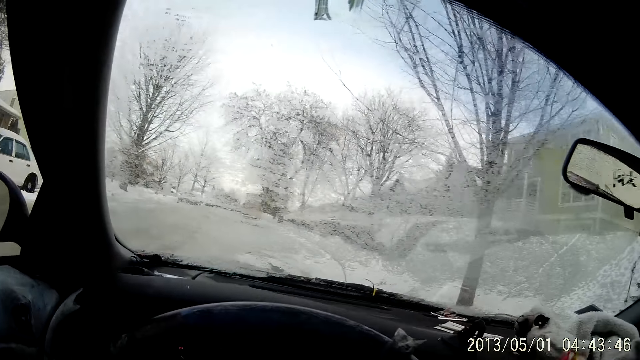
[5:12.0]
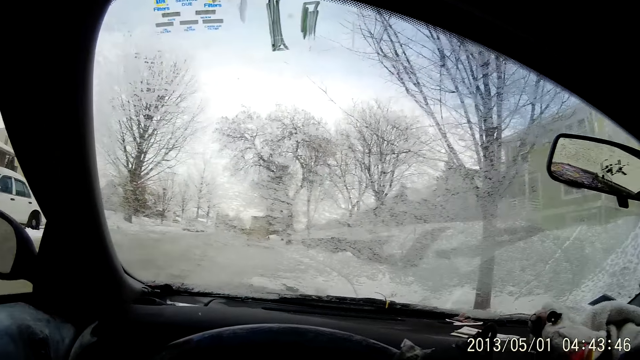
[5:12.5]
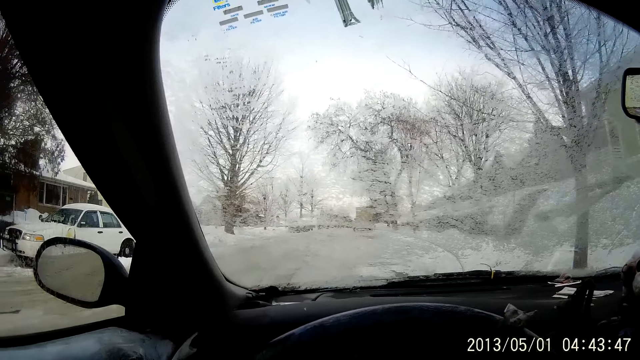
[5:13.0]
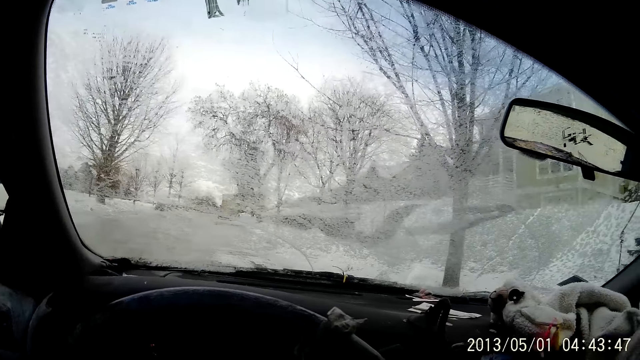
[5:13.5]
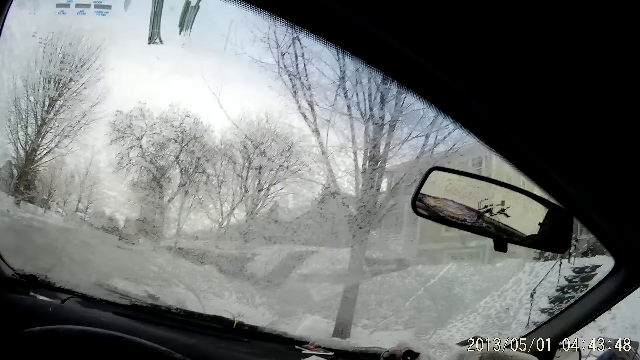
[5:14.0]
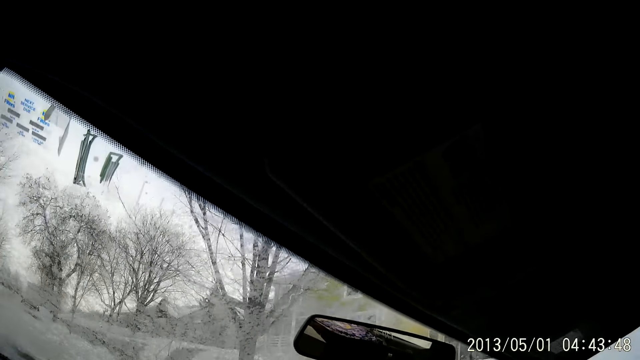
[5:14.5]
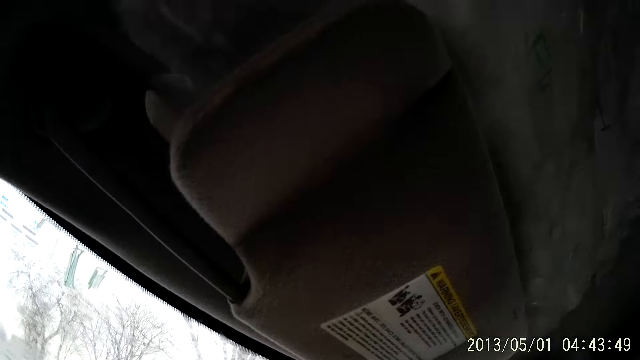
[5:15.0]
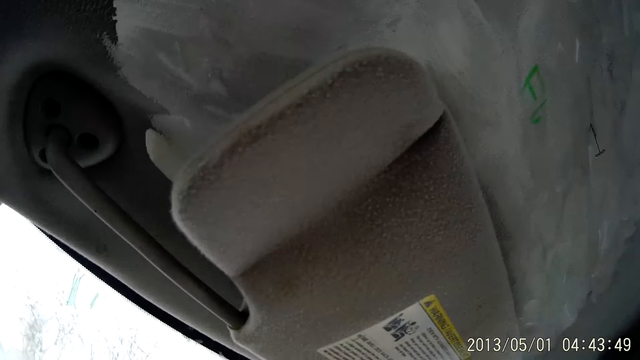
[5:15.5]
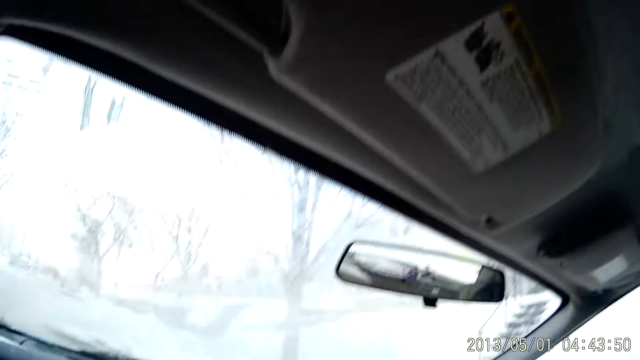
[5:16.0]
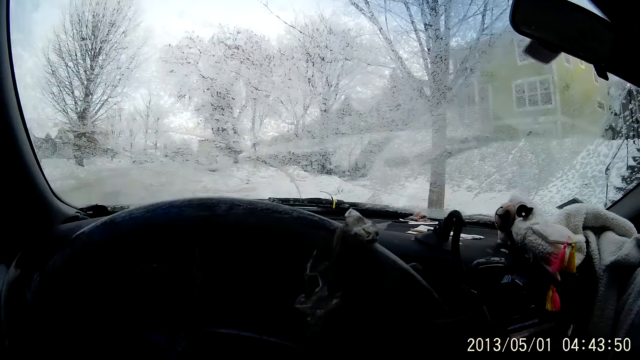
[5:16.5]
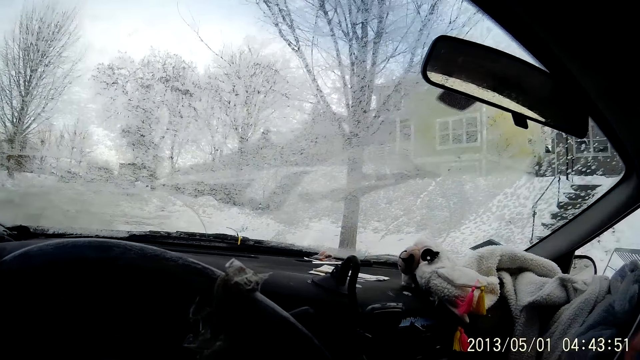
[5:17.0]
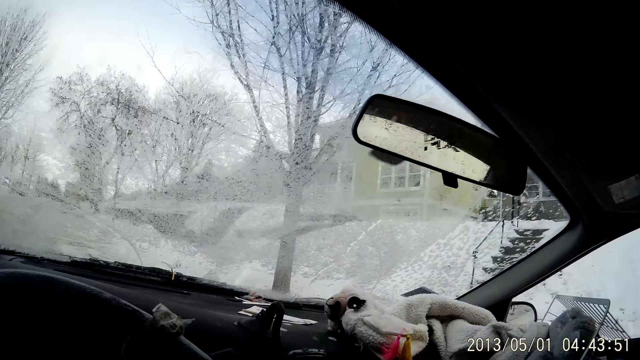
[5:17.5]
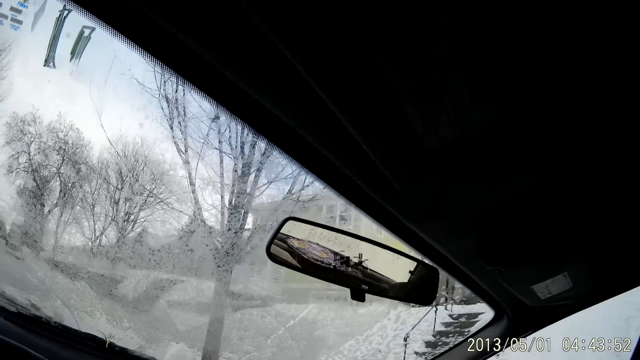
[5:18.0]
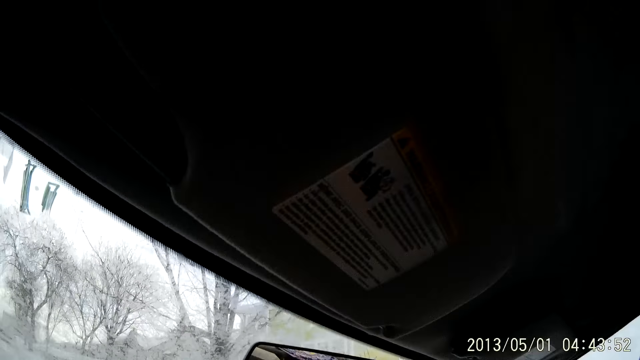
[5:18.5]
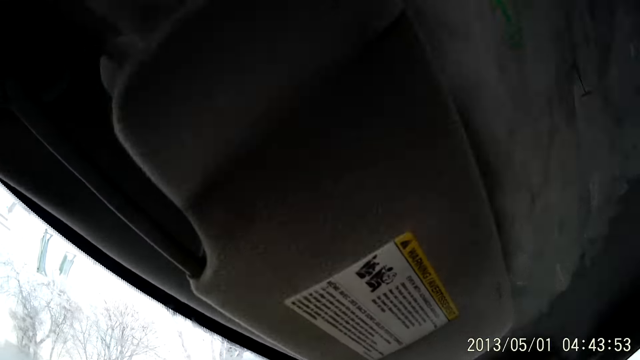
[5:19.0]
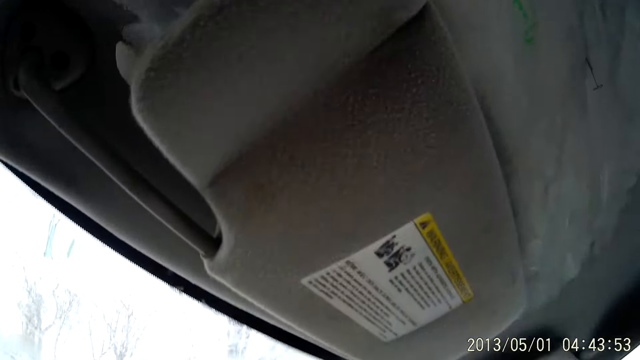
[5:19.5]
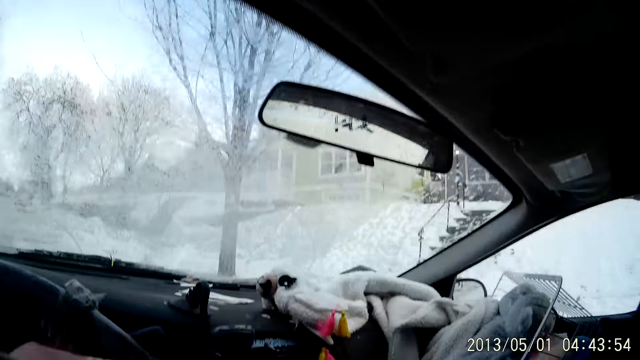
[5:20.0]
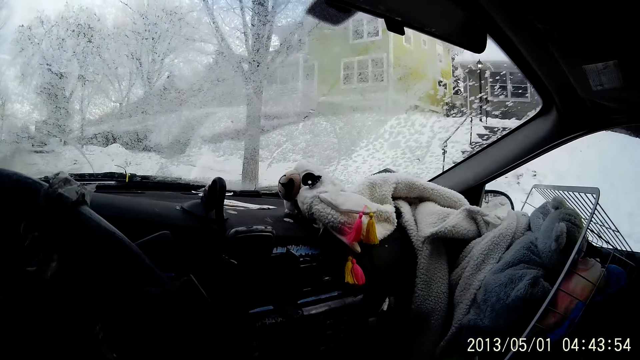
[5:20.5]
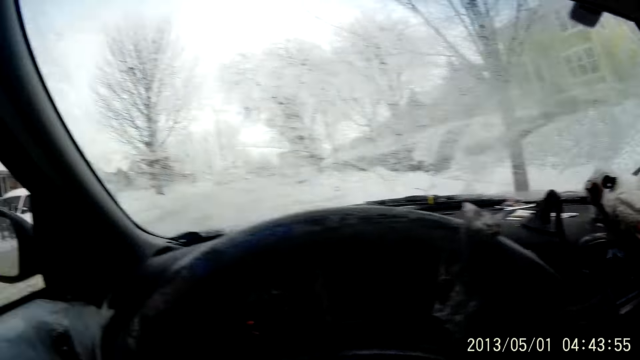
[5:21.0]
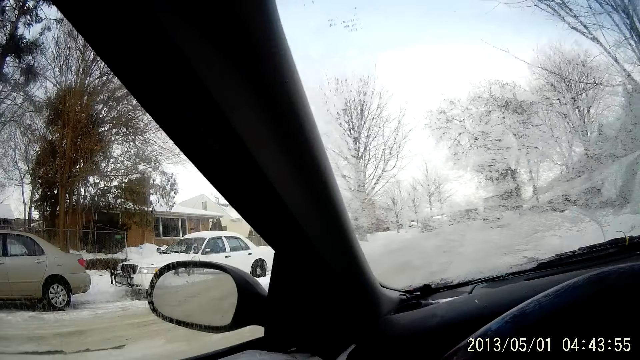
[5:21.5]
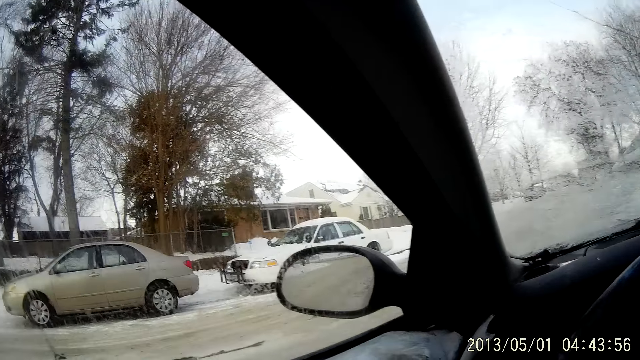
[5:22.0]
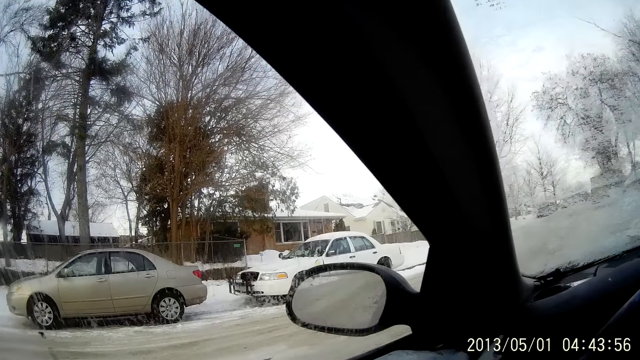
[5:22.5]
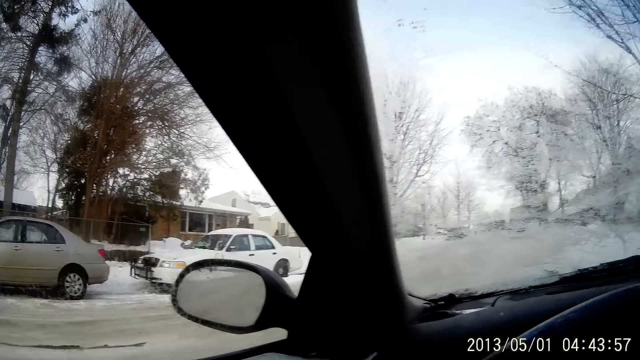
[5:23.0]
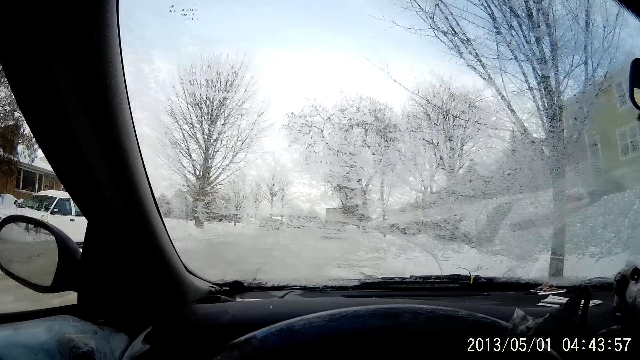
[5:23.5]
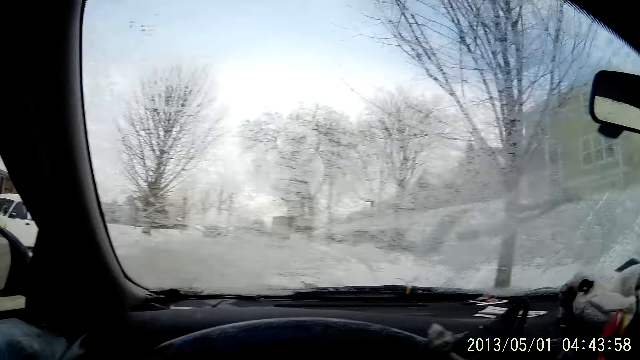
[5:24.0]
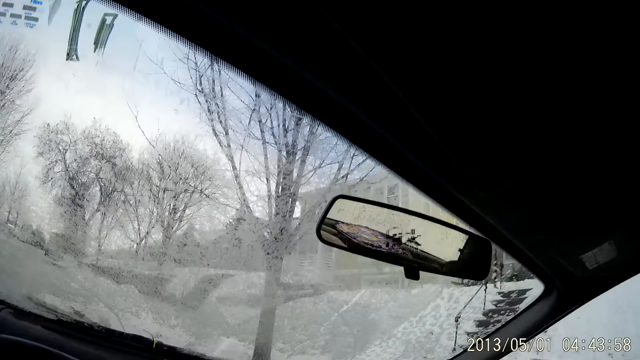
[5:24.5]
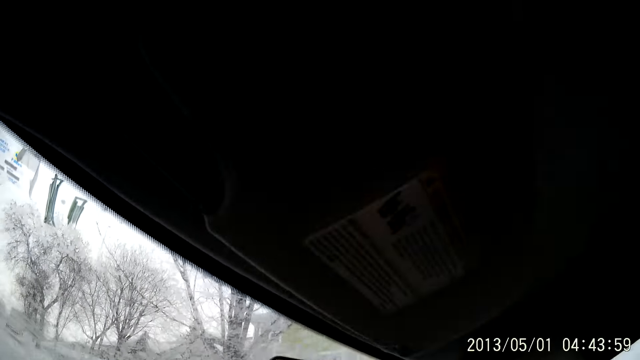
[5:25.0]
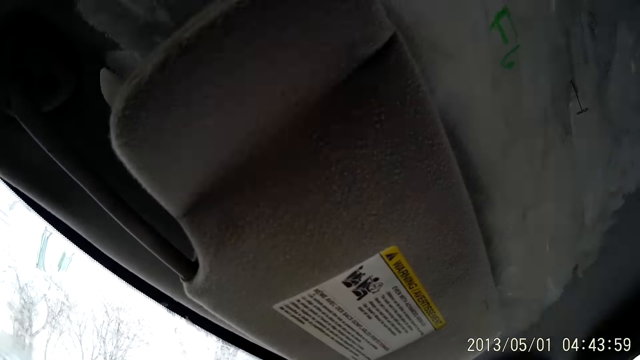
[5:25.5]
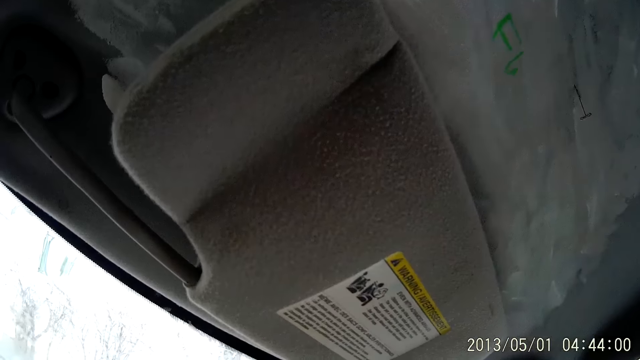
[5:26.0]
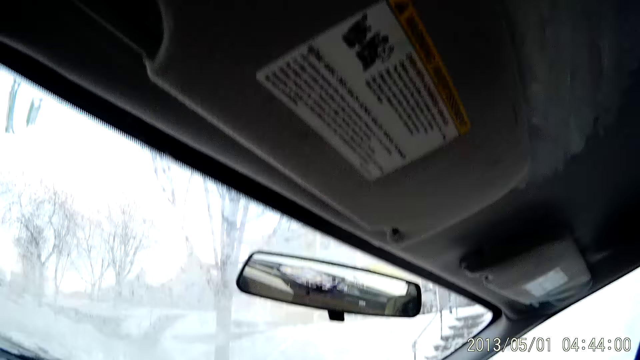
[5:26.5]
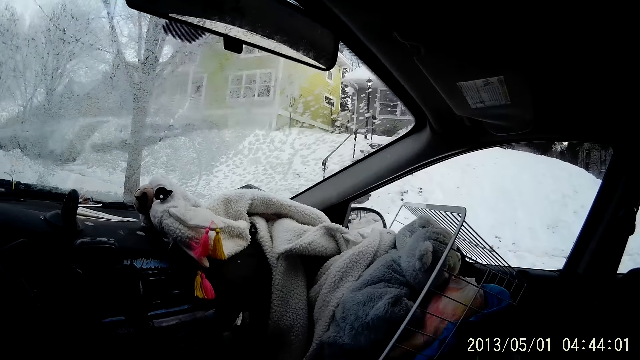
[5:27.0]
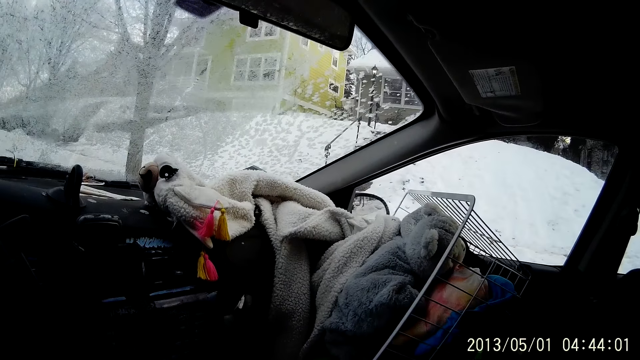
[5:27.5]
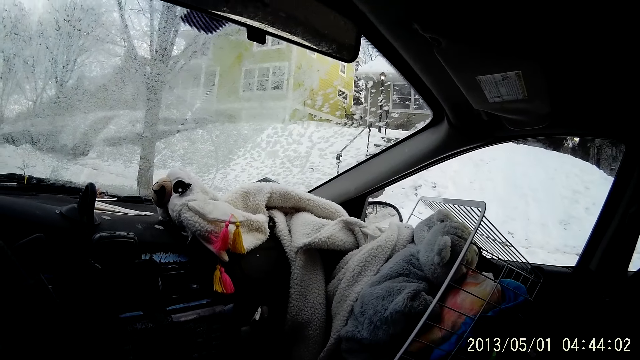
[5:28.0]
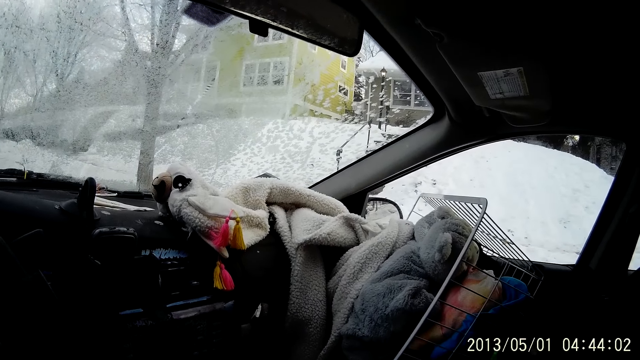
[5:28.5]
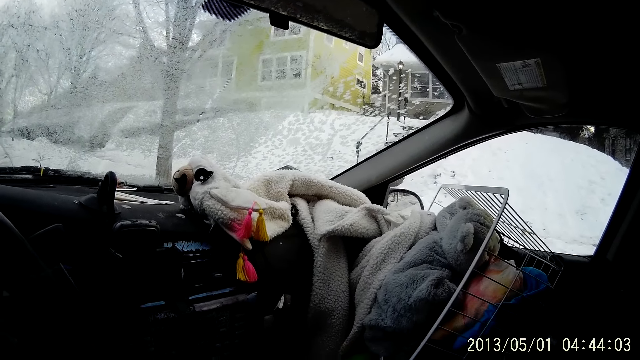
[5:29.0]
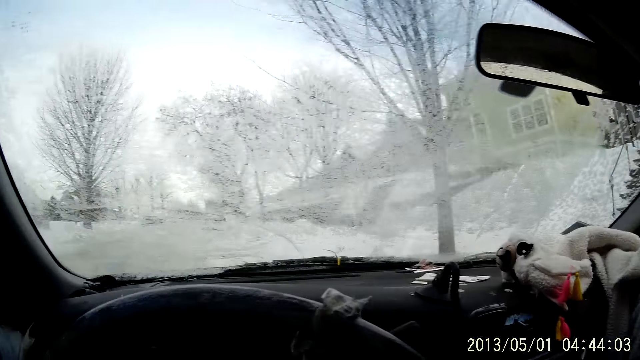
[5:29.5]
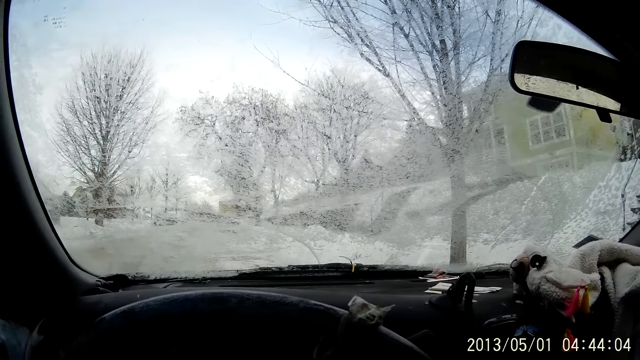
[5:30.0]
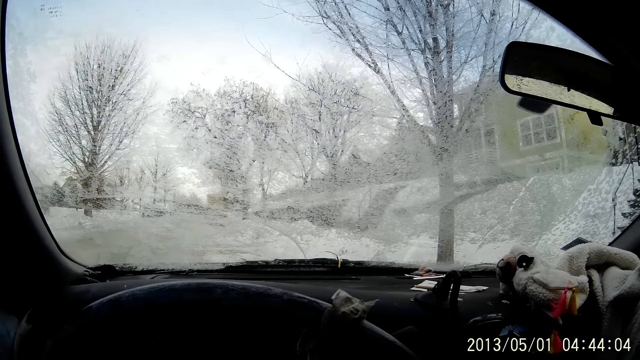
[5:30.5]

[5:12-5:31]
The camera wearer looks around a parking lot. They look around a car.

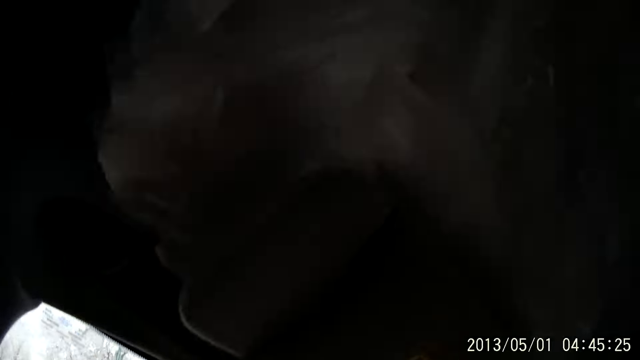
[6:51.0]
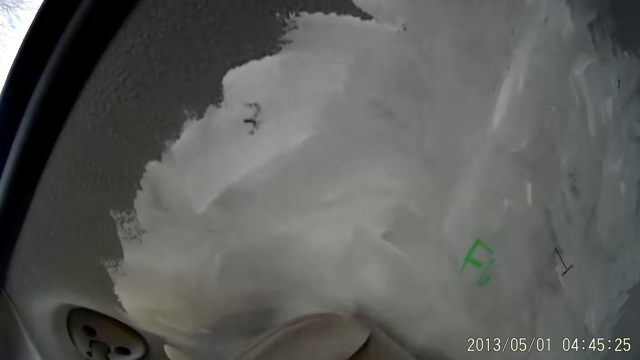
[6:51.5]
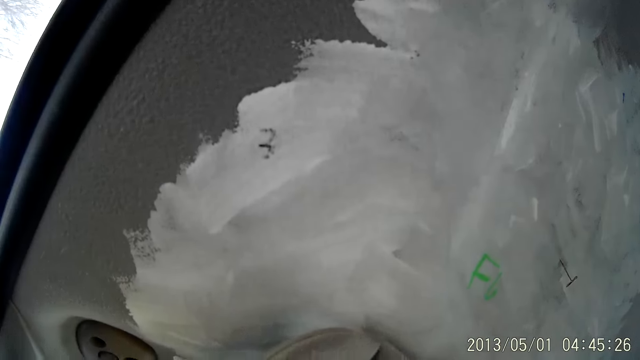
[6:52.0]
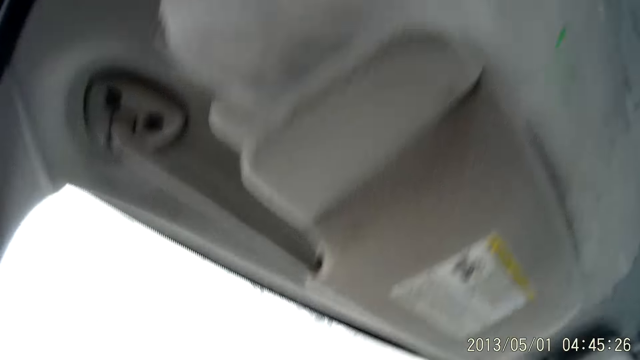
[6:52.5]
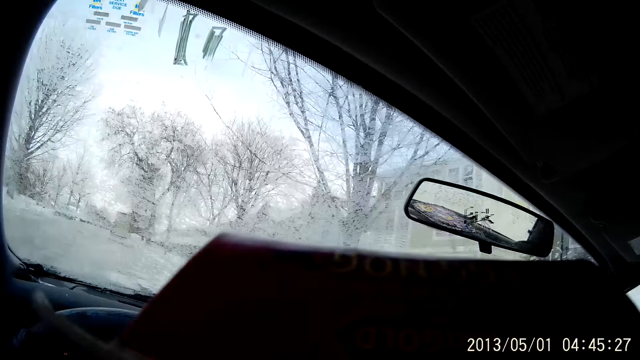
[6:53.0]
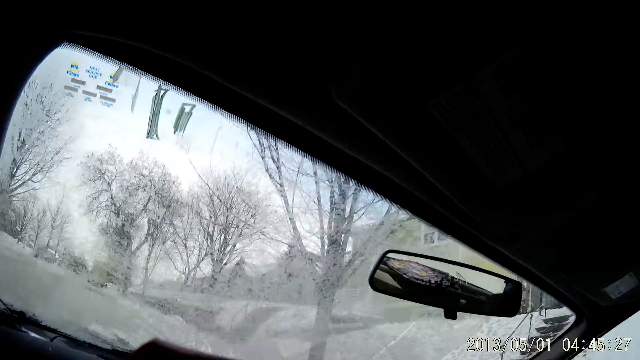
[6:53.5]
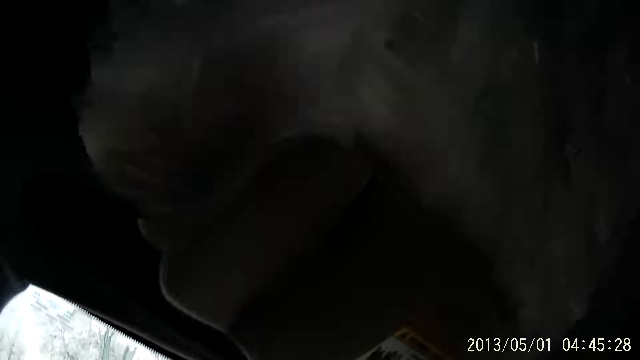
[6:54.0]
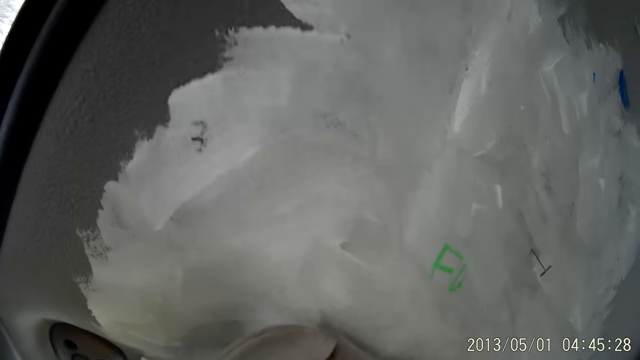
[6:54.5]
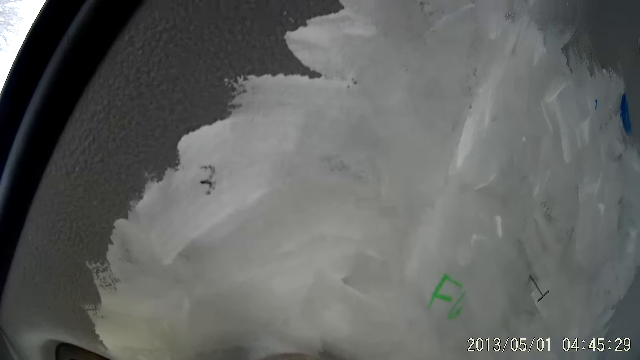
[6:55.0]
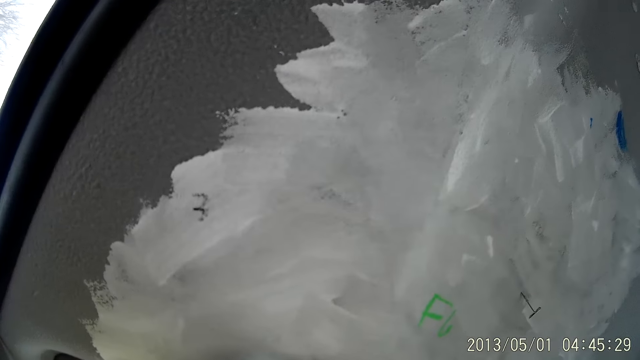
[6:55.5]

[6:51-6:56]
The camera wearer writes on a carton with a pen in his left hand. He adjusts himself in a car and looks around the car.
